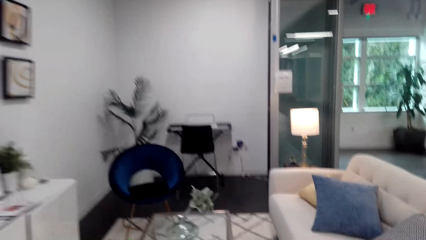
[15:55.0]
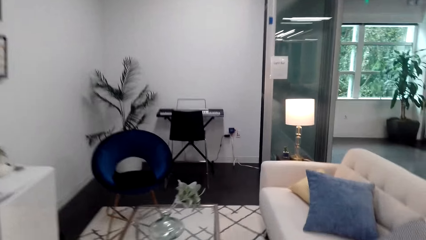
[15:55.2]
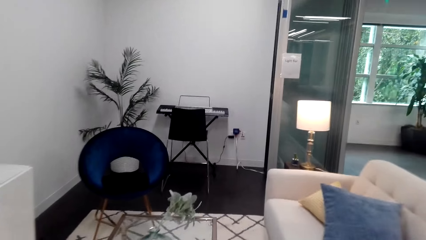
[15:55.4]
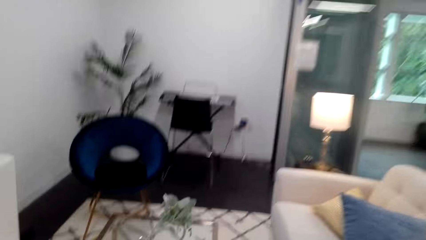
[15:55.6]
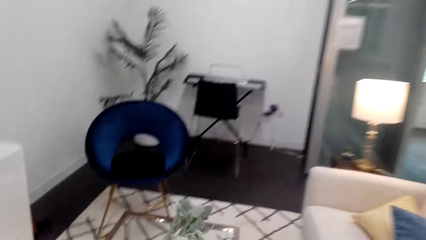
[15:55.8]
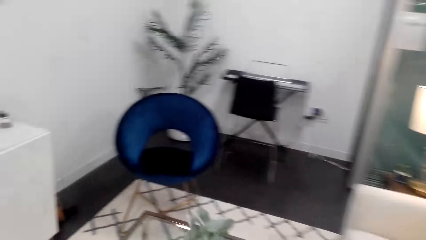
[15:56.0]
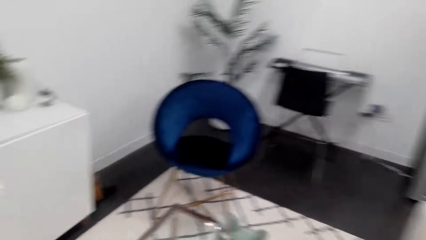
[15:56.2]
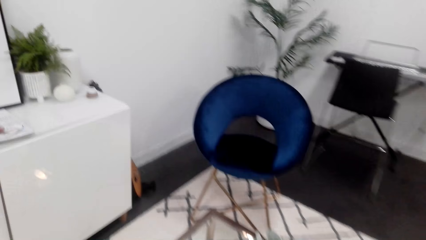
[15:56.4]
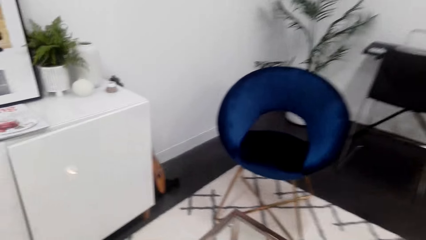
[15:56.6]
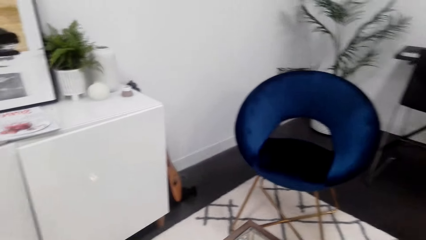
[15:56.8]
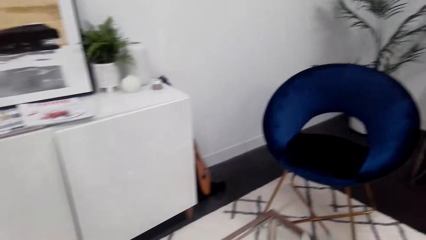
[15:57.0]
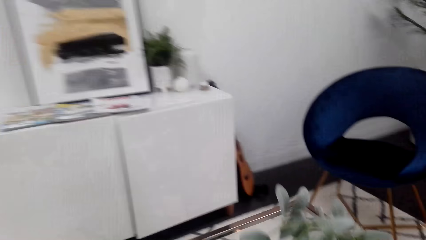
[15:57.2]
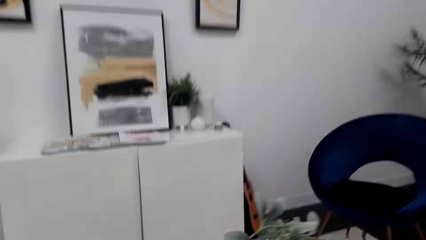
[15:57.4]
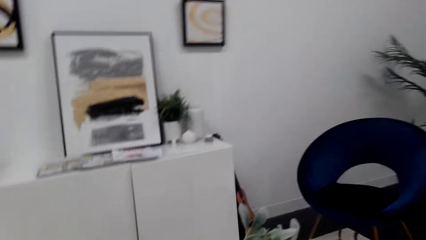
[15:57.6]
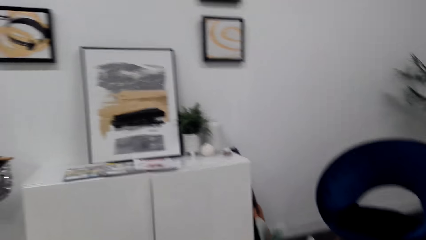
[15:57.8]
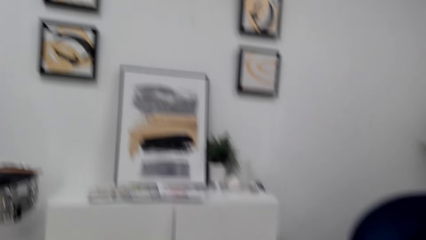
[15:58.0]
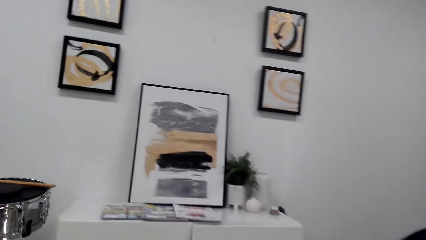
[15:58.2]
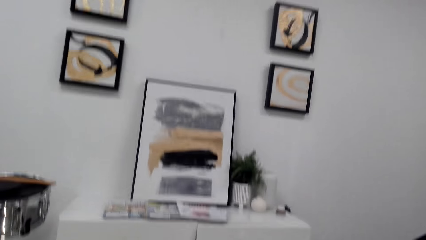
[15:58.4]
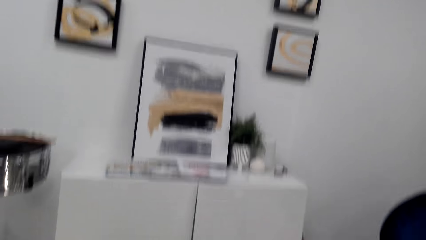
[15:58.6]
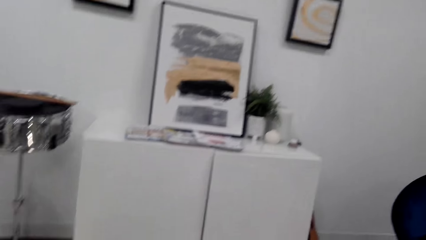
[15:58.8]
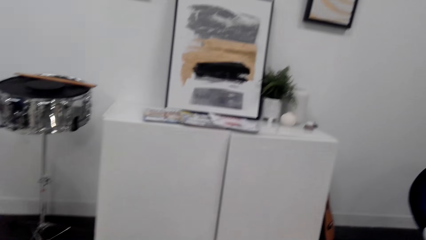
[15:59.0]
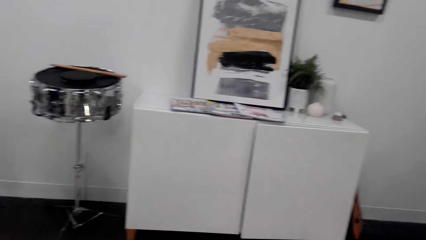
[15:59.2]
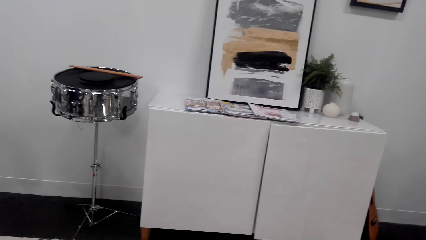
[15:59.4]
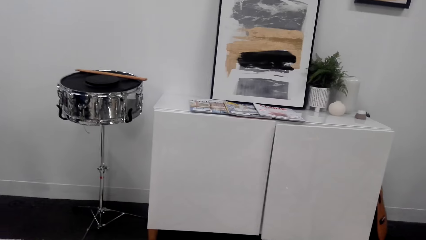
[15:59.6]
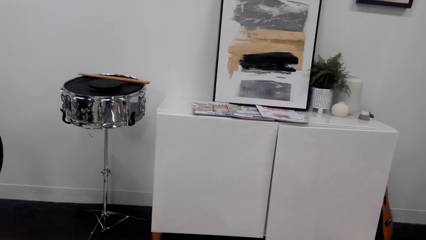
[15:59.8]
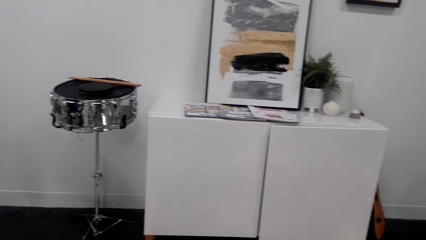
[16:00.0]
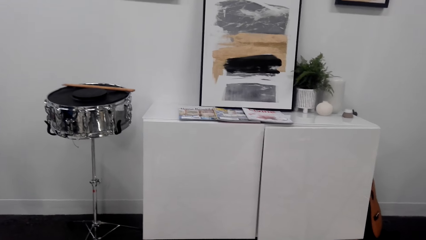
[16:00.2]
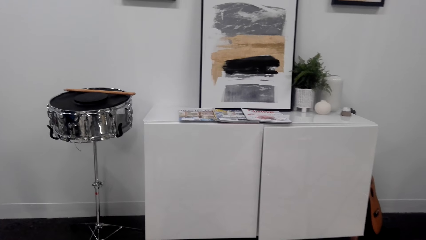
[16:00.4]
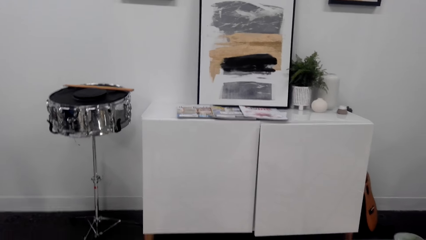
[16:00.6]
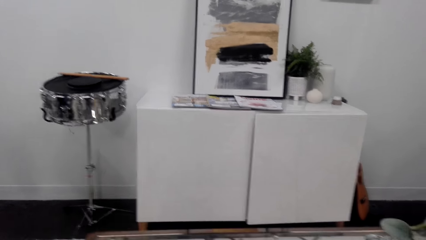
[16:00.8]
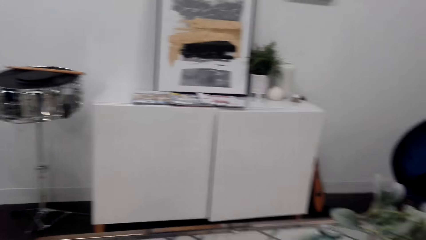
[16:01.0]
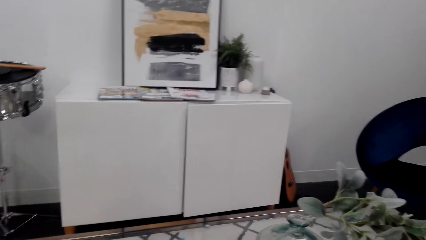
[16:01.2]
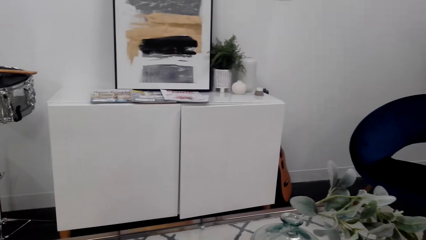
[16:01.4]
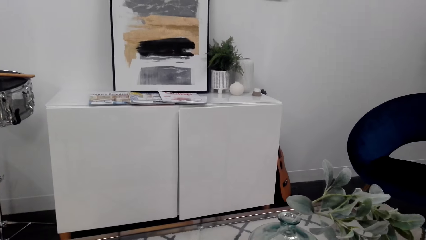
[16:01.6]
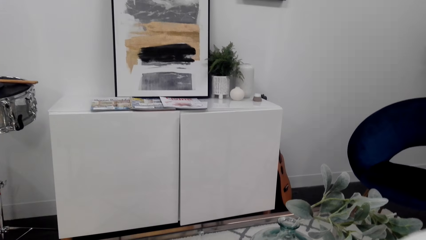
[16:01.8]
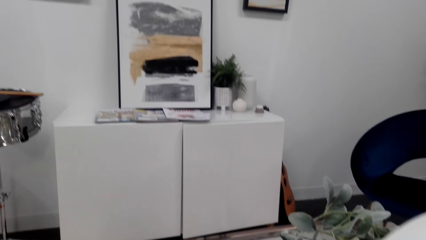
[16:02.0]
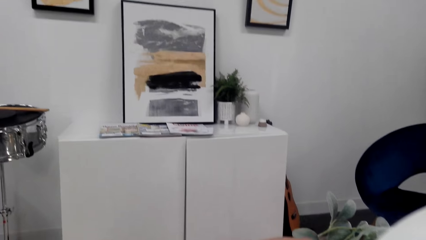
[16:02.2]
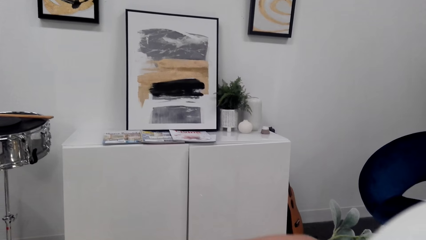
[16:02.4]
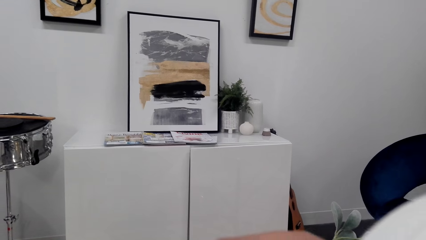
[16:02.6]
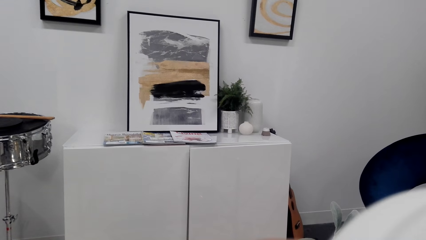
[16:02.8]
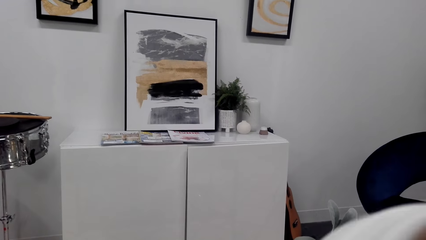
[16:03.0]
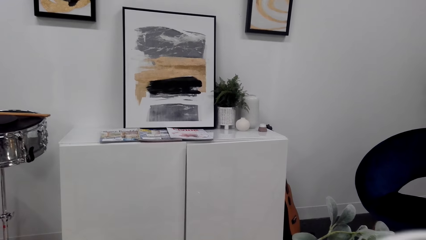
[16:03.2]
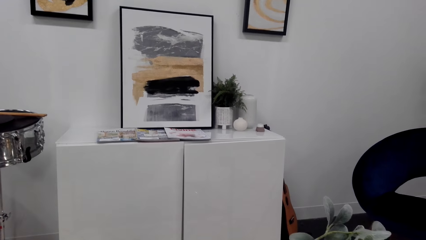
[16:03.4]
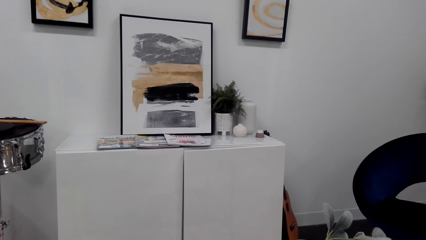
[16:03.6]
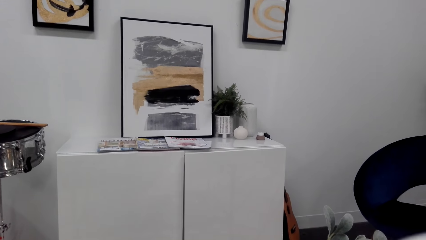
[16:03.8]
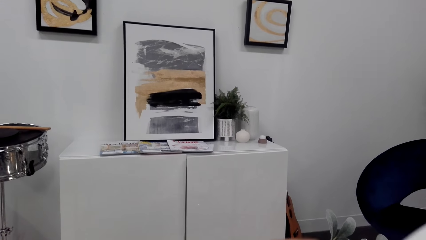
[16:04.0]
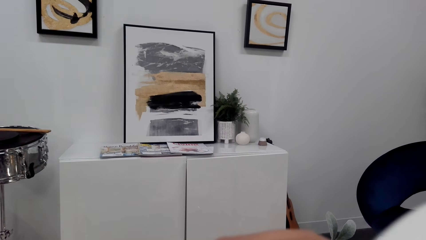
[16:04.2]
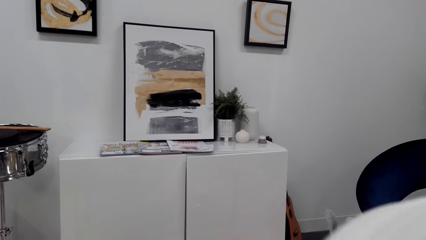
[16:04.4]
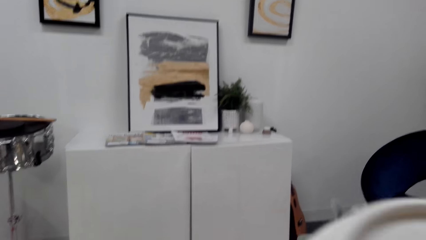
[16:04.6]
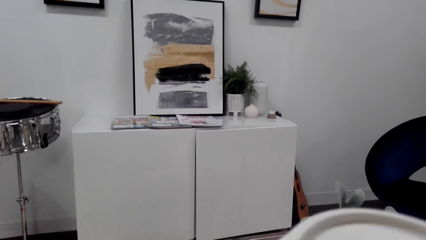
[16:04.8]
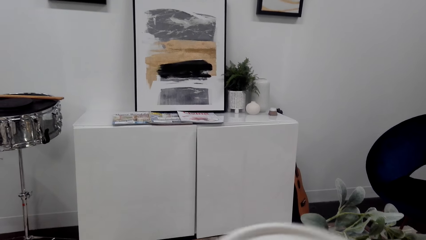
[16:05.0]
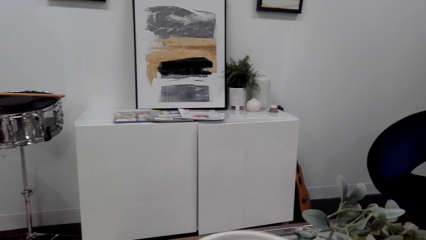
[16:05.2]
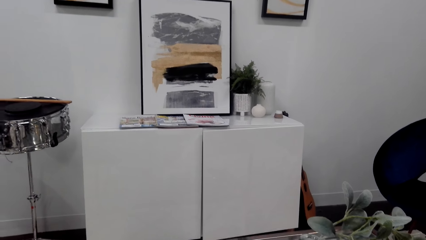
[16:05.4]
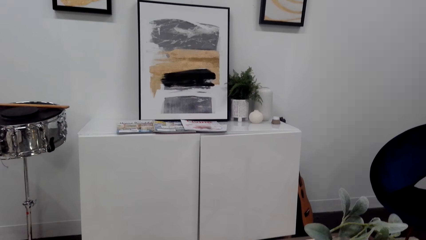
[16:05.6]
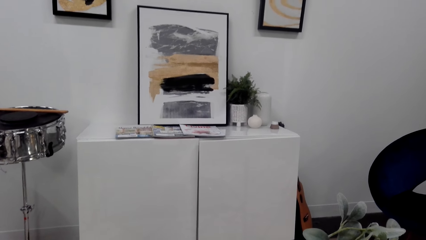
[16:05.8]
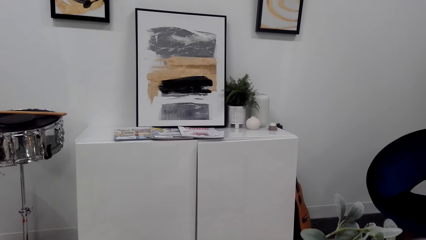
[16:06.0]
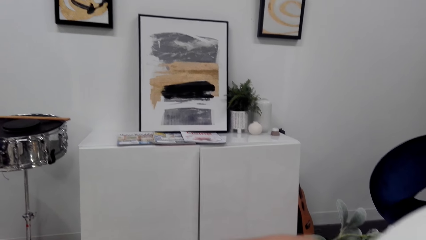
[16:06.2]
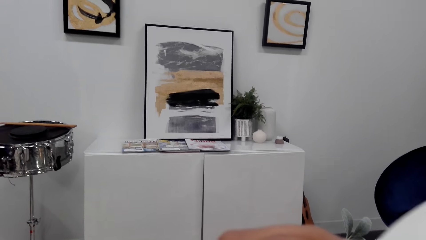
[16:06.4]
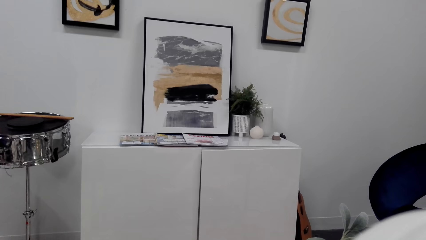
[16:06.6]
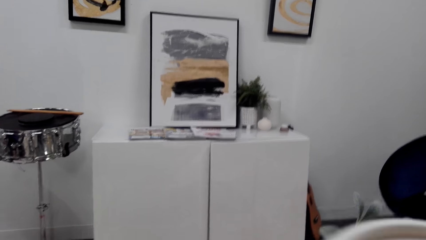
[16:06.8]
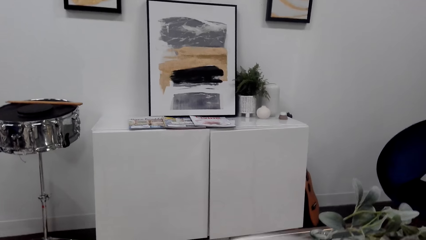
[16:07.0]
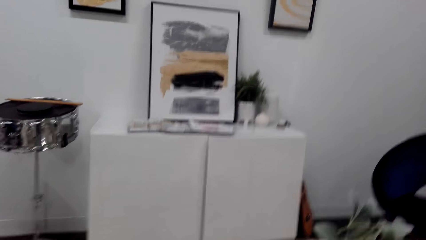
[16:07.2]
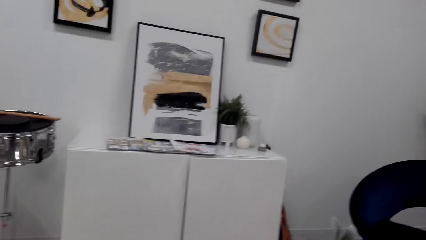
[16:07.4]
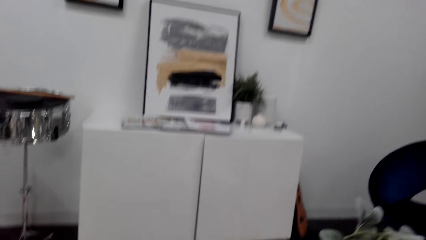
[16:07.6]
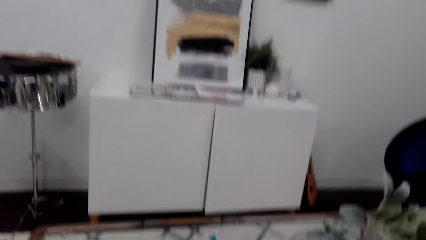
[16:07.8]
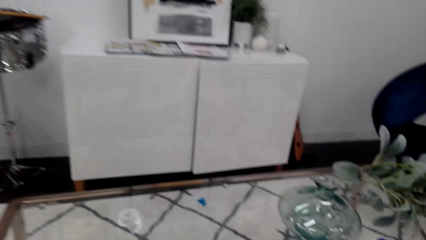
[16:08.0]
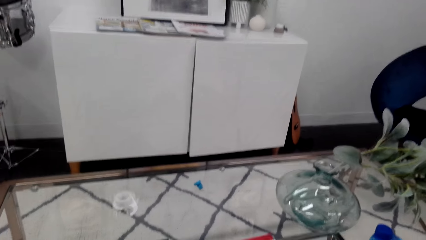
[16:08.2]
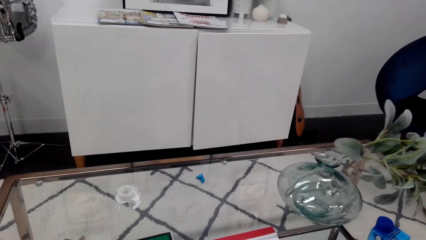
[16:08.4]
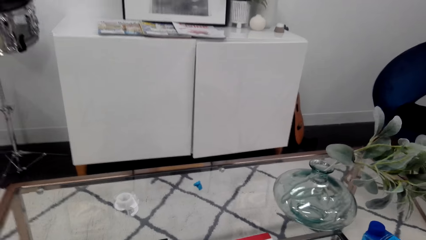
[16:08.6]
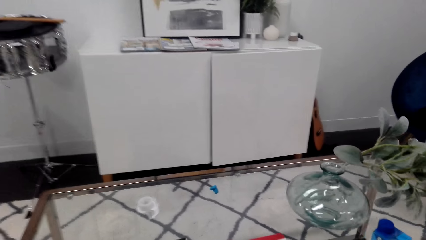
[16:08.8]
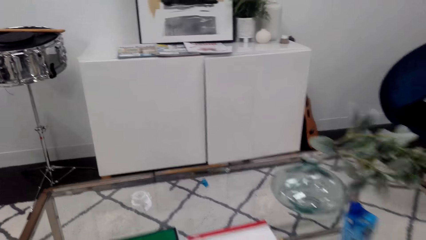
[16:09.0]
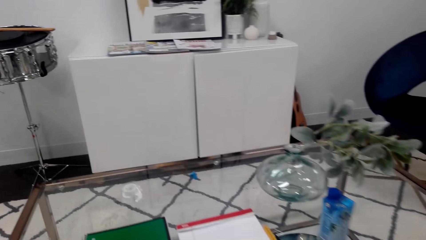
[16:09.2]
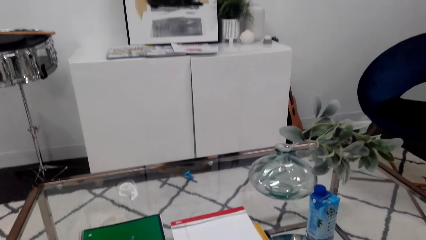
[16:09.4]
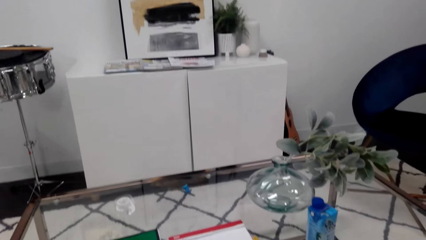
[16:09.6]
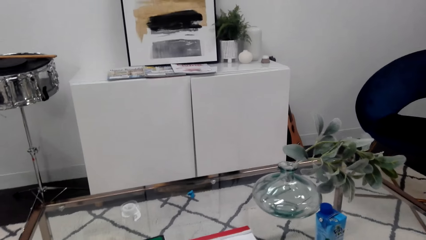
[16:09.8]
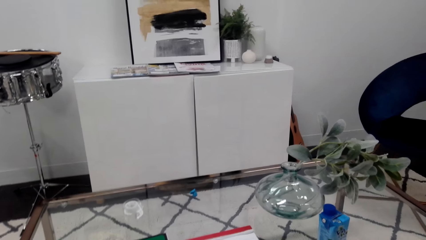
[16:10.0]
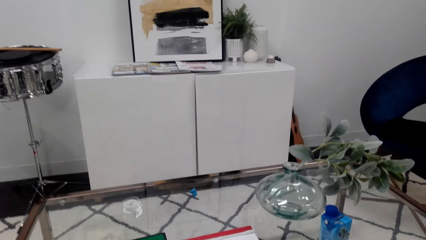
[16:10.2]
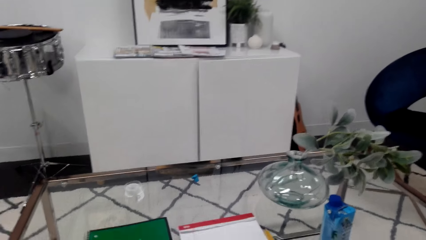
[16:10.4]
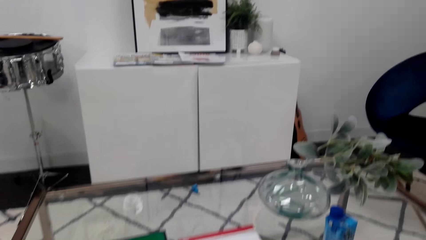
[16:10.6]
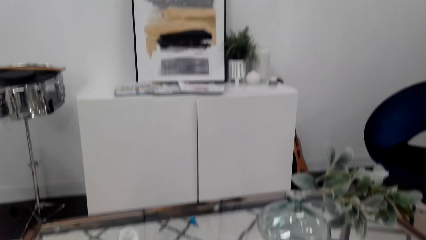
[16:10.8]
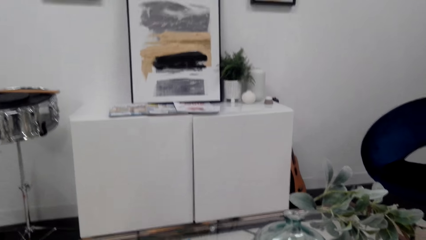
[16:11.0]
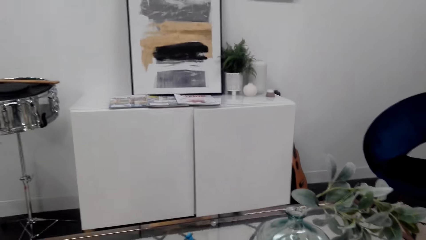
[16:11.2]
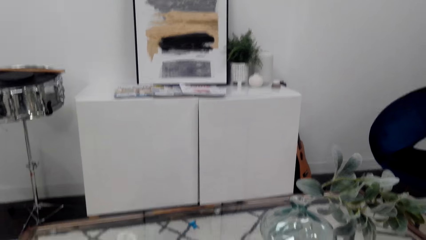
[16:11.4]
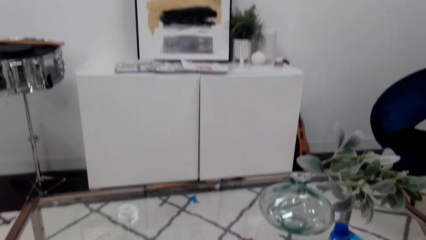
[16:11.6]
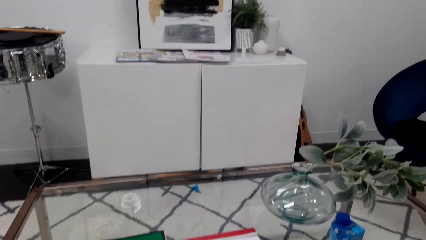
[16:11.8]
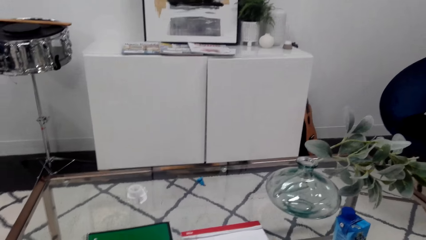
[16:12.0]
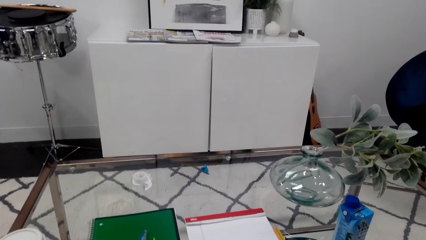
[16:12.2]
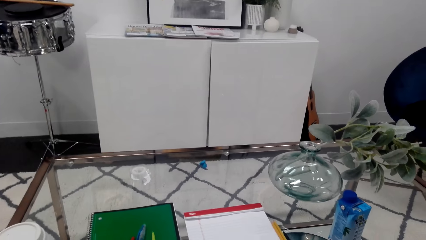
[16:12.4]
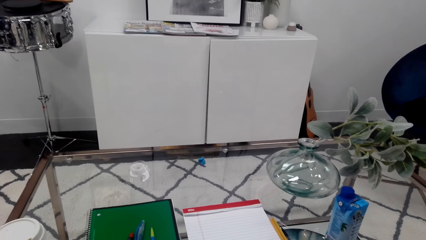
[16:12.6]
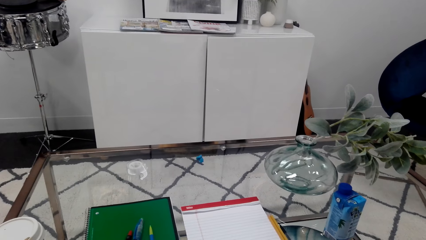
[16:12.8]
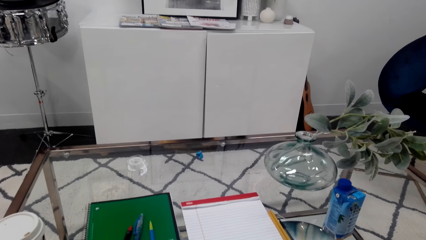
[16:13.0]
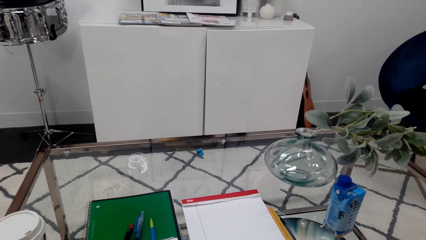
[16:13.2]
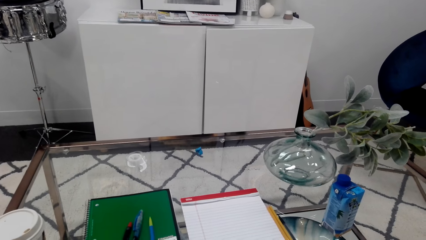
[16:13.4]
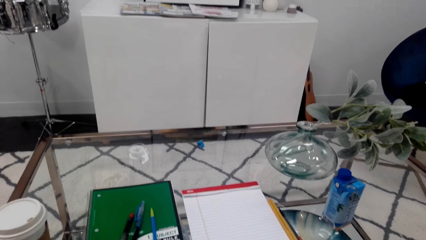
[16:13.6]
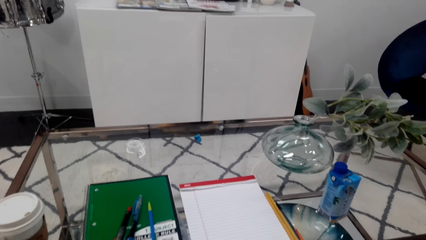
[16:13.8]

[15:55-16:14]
The camera wearer stares around. They look at the decoration on the wall. They drink from a cup. They look around. They look at the table.
